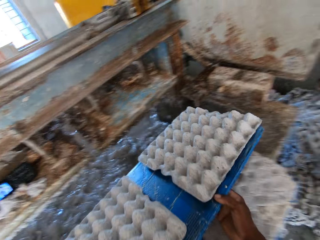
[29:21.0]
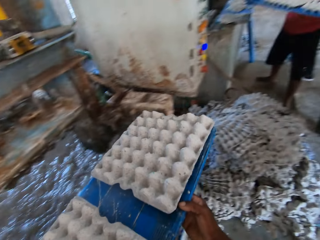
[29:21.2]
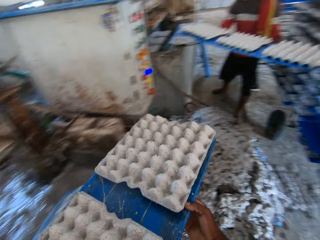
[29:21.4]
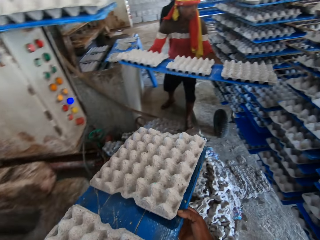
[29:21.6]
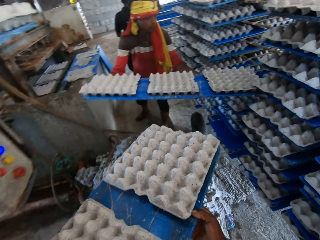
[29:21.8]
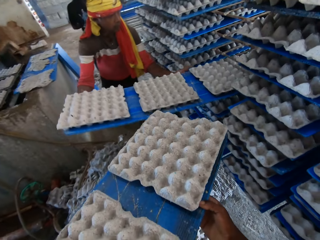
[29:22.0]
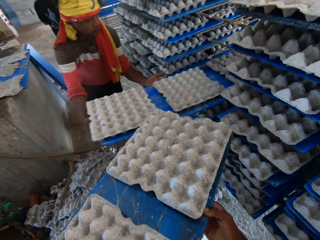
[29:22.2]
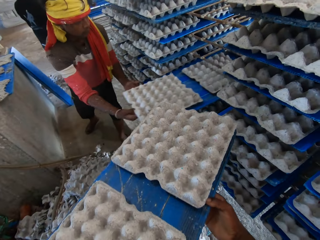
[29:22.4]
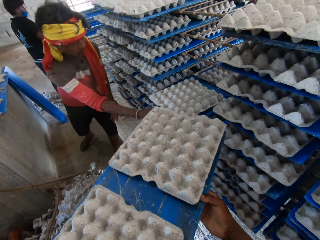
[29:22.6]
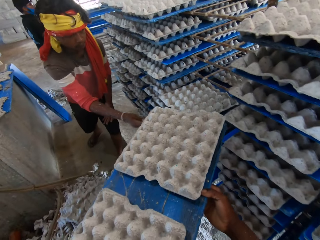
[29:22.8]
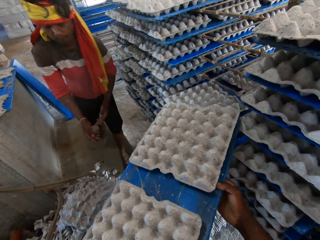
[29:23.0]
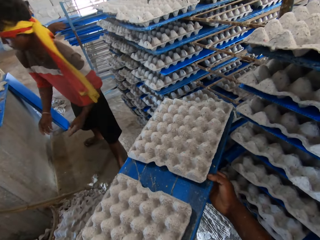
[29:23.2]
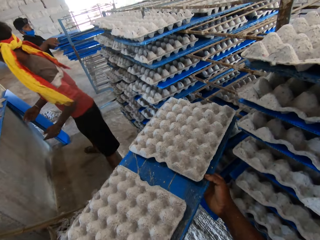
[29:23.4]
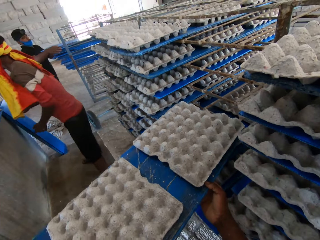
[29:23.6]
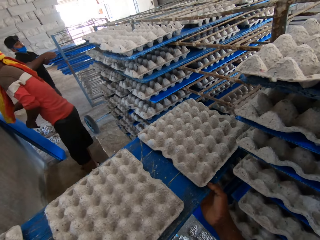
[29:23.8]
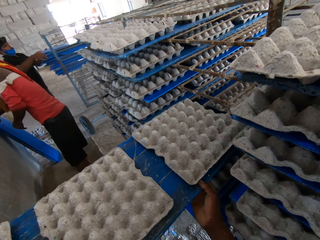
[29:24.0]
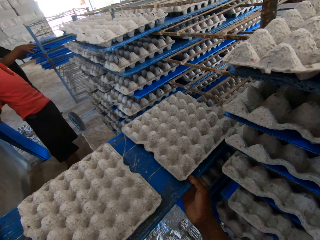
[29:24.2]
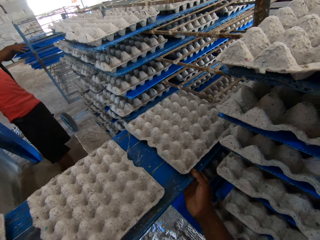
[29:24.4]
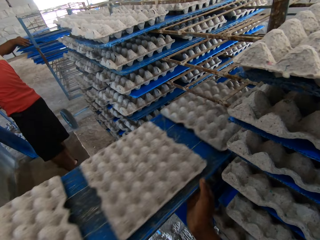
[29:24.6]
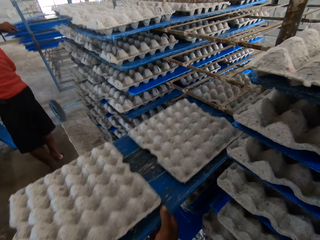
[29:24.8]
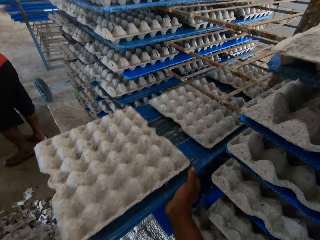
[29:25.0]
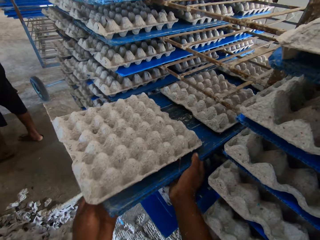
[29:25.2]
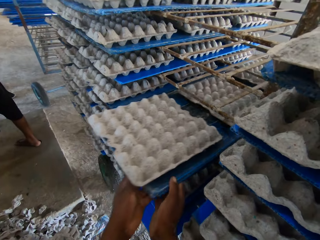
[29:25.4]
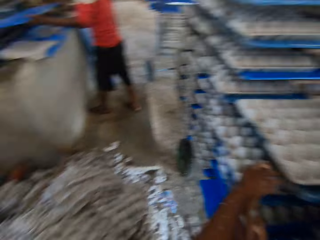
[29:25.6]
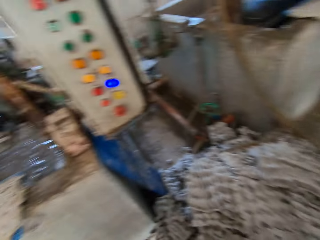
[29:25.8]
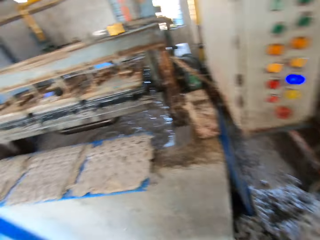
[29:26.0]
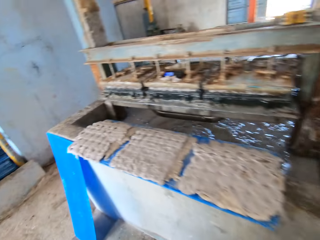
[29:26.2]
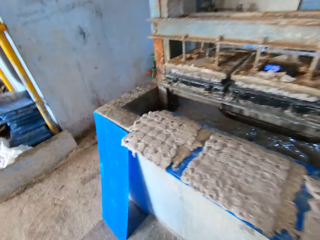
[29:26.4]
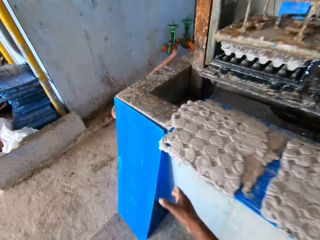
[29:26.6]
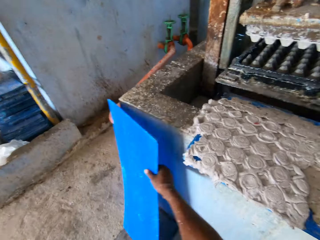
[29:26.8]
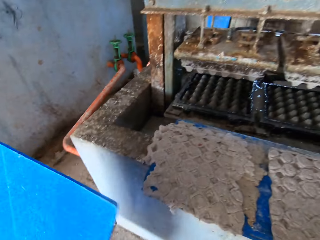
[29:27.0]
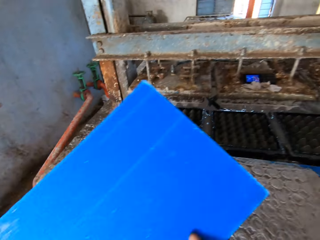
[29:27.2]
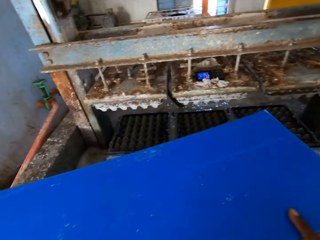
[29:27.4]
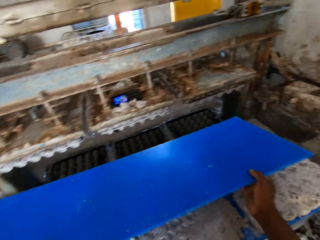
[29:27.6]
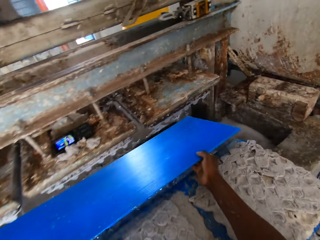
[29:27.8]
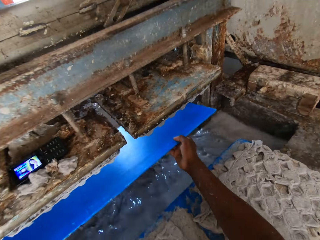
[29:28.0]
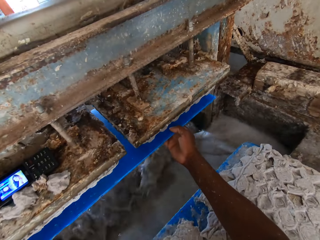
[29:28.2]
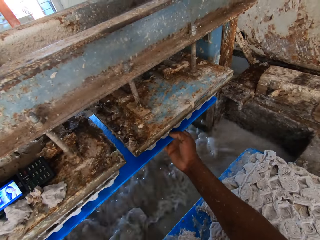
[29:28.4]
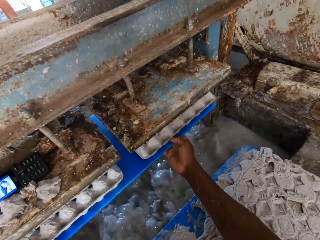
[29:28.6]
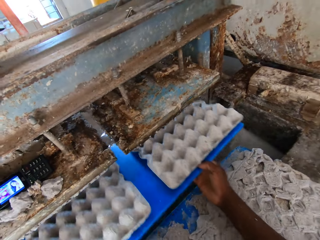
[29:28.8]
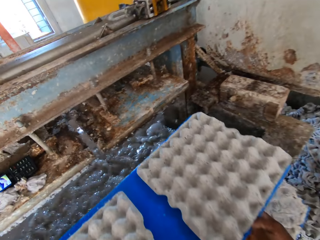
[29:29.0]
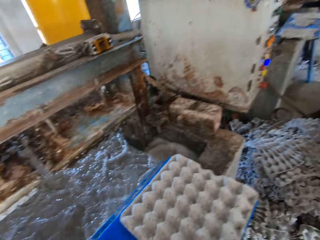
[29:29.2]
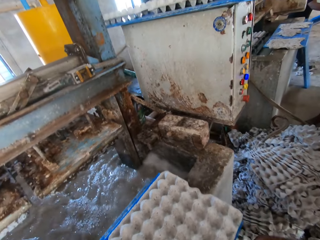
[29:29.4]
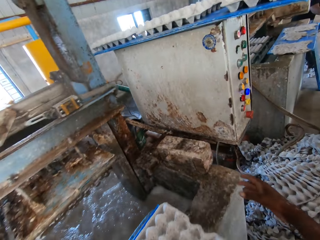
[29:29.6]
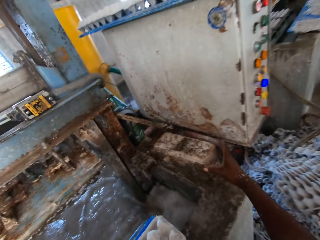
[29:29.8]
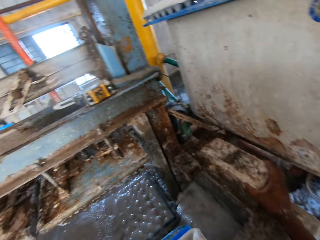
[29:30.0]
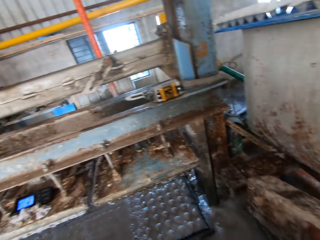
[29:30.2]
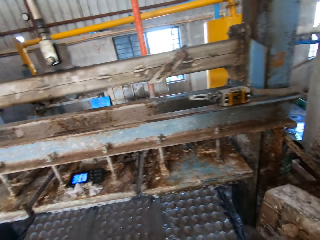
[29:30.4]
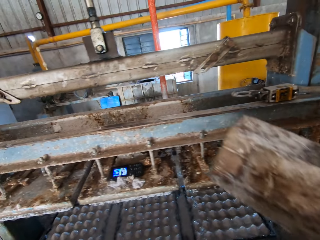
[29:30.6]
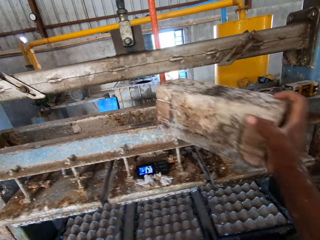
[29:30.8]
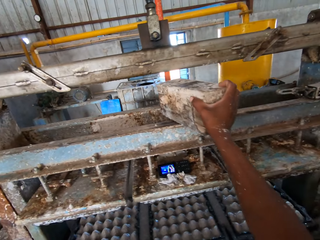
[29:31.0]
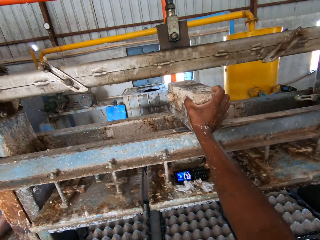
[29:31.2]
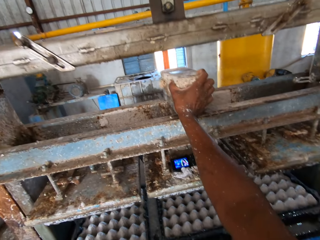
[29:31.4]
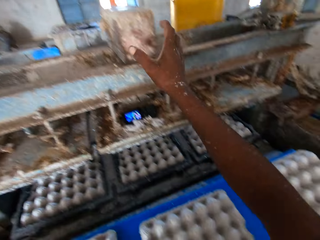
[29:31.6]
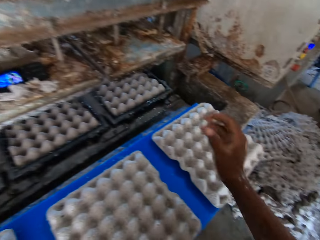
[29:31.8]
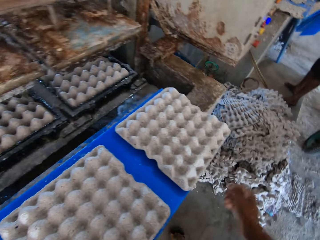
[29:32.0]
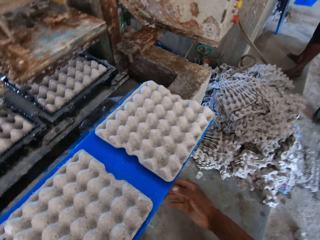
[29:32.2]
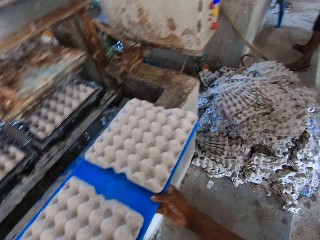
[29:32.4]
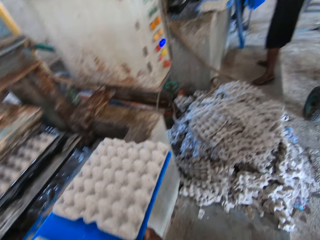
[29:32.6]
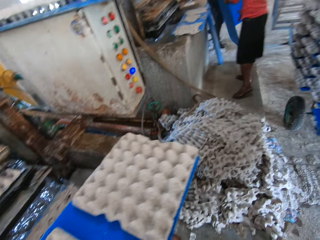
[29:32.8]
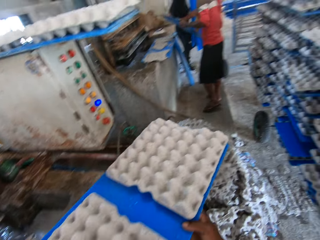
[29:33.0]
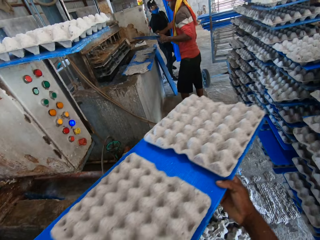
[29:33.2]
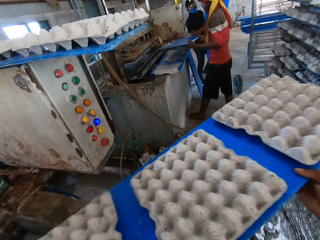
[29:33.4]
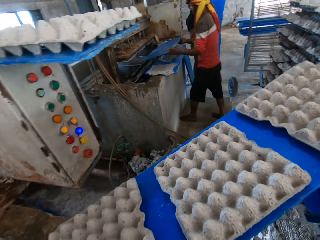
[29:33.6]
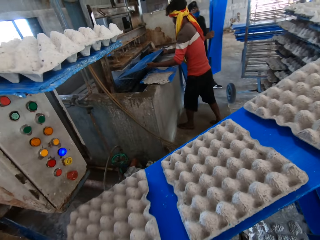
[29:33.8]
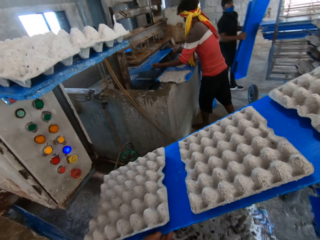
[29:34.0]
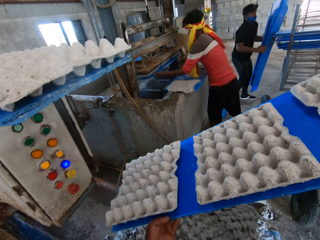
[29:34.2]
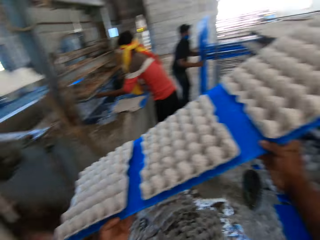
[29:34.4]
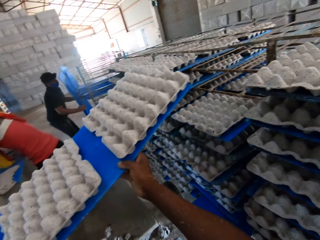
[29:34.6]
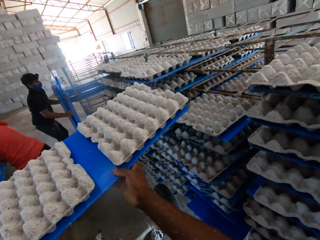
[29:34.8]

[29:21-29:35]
A man stacks the egg cartons on the polypropylene plastic in his hands on the rack. The camera wearer walks towards the wheelbarrow. He stacks the egg cartons on the polypropylene plastic in both hands on the rack. He picks a polypropylene plastic by the egg pulp machine with his right hand. He takes egg cartons from the egg pulp machine with the polypropylene plastic in his left hand. He places the polypropylene plastic in his hands on the wall of the egg pulp machine. He picks the brick from the wall of the egg pulp machine with his right hand. He places the brick in his right hand on the egg pulp machine. He picks the egg cartons on the polypropylene plastic from the wall of the egg pulp machine with his hands. Another man places some polypropylene plastic in his hands on the floor.

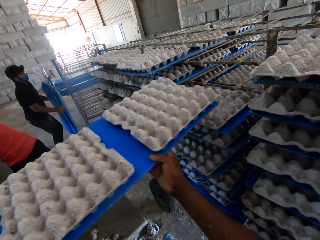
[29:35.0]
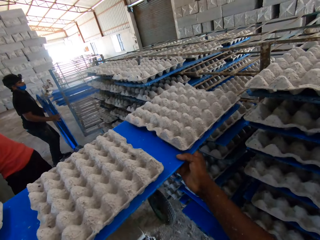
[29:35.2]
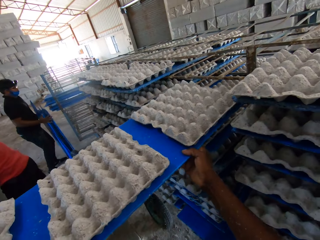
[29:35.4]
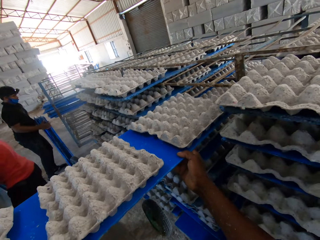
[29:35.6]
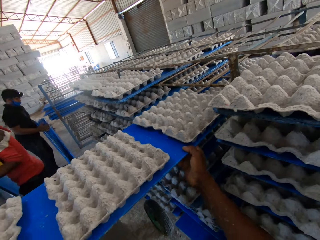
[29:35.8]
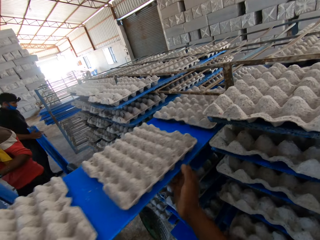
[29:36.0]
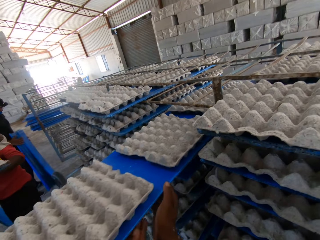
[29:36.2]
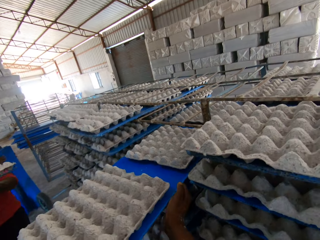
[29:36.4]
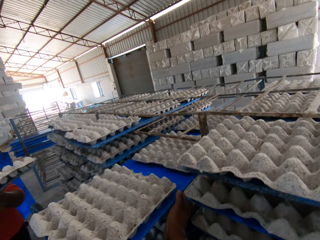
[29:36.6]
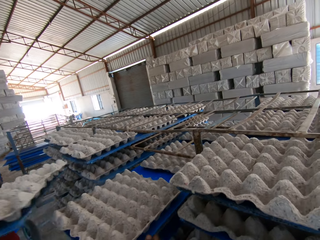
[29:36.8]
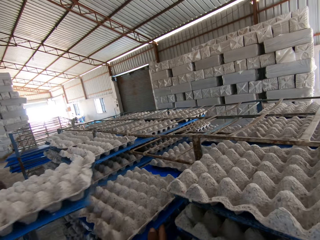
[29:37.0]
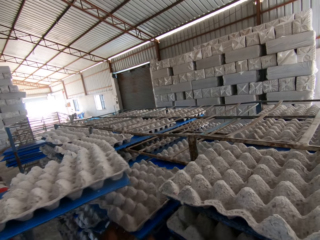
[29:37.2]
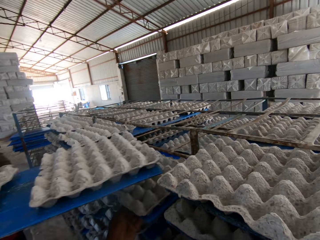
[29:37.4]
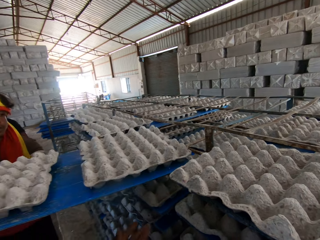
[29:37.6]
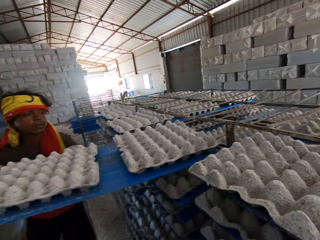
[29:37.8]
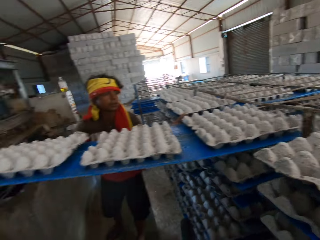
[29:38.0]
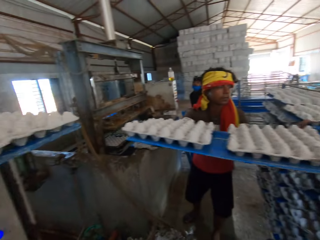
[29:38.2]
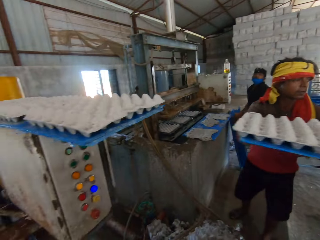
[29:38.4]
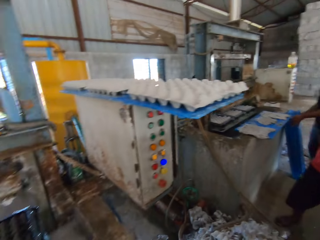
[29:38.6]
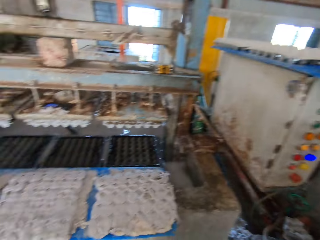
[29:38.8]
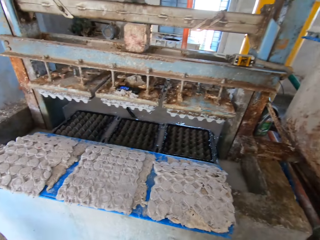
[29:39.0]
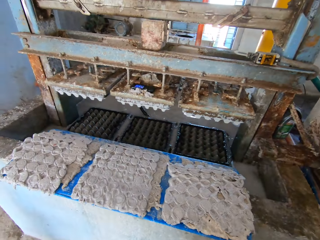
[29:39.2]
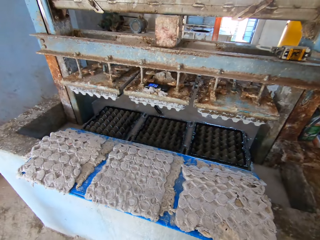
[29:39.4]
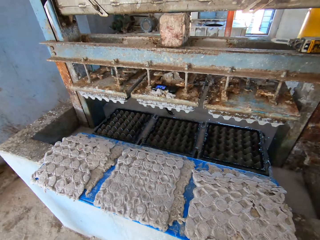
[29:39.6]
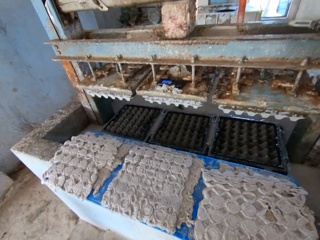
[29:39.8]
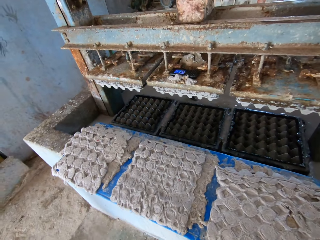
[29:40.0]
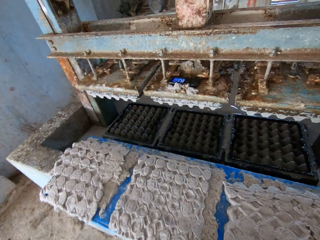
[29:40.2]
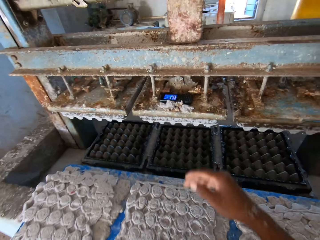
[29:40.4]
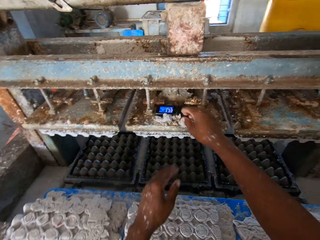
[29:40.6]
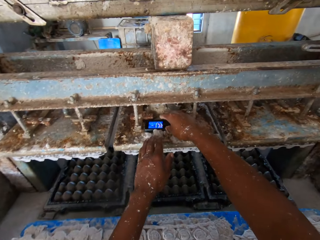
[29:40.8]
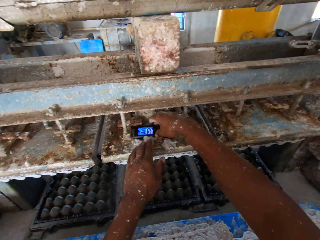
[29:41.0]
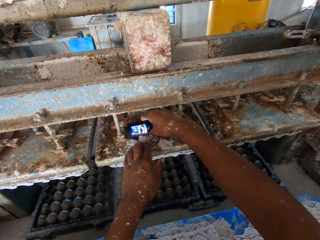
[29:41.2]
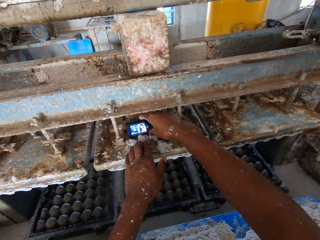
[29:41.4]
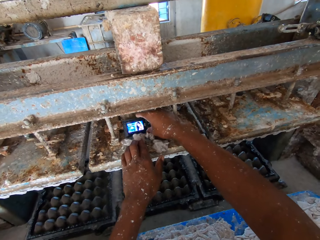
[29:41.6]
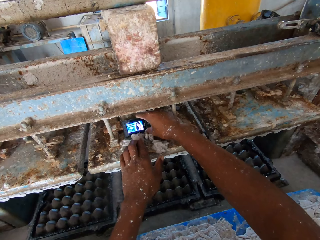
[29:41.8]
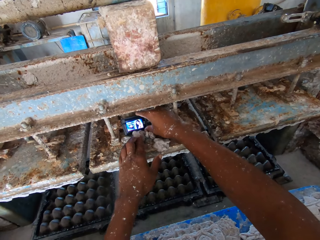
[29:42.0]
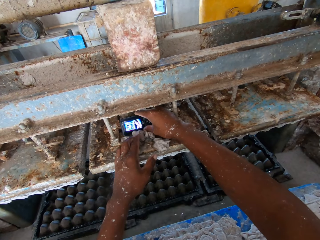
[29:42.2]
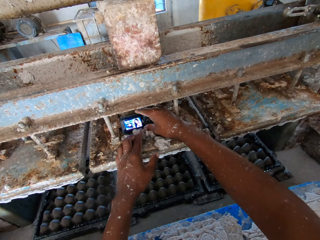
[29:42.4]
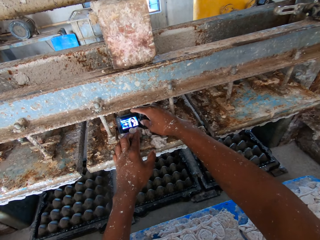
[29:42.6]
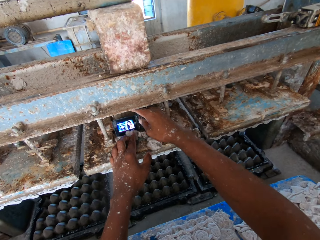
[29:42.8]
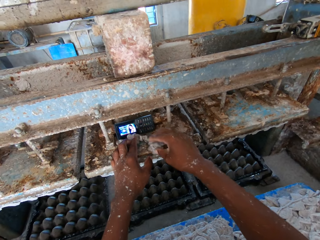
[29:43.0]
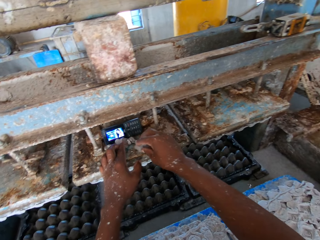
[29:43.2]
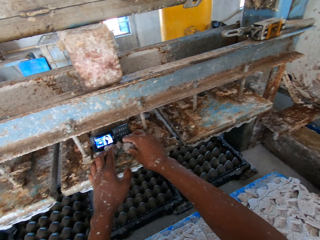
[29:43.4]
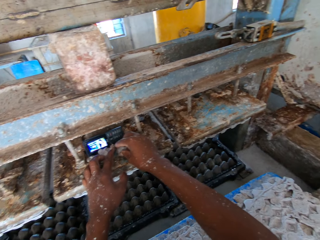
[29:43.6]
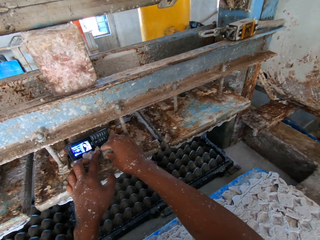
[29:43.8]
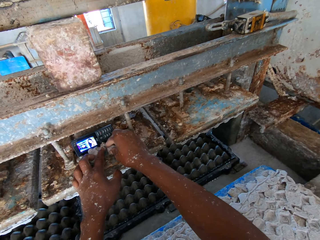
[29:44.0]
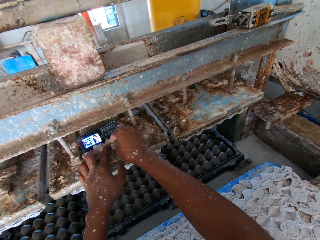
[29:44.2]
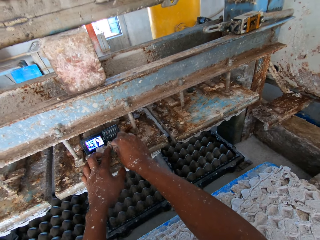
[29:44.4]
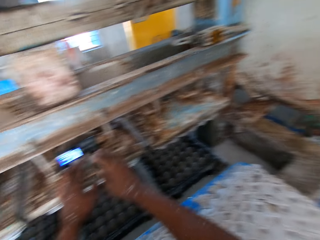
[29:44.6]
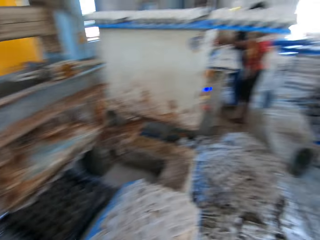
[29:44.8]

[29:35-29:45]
The camera wearer stacks the egg cartons on the polypropylene plastic in both hands on the rack. A man stacks the egg cartons on the polypropylene plastic in his hands on the rack. The camera wearer walks around the machine. They adjust a phone on the egg pulp machine with both hands. They pick the cellphone on top of the machine and stare at the cellphone.
